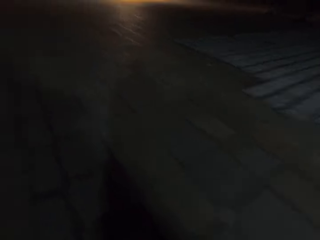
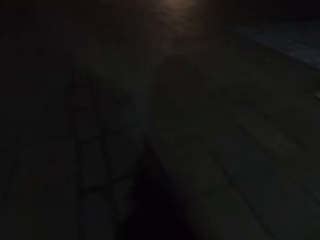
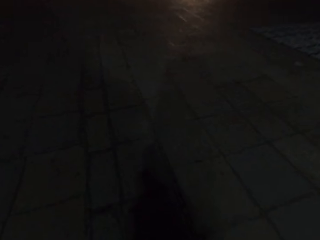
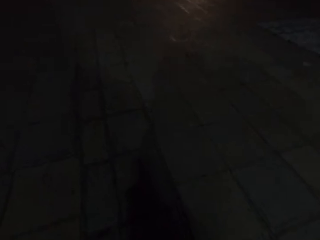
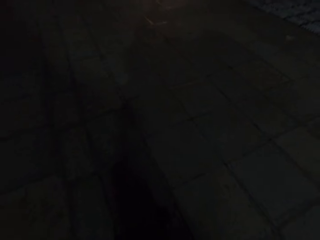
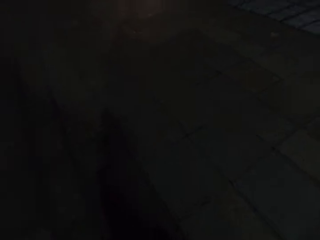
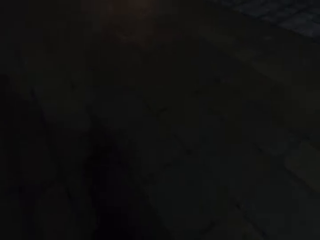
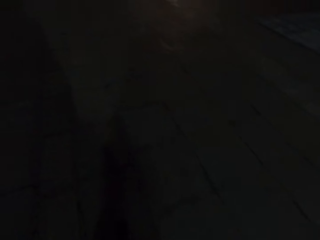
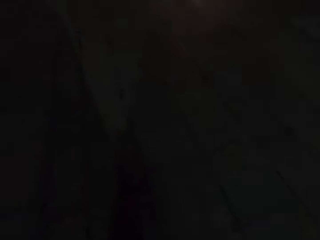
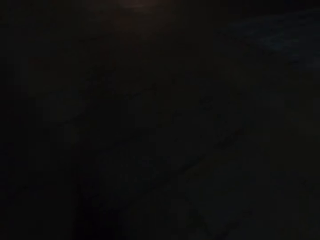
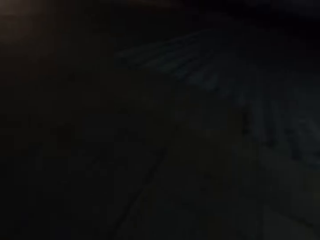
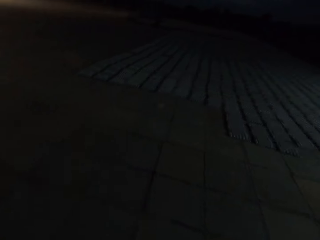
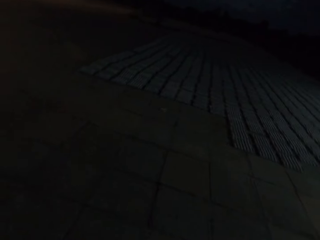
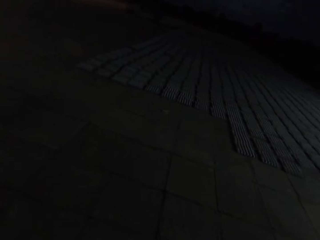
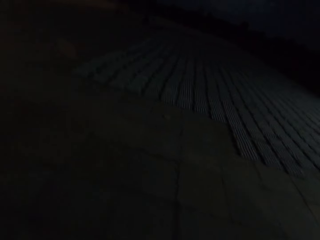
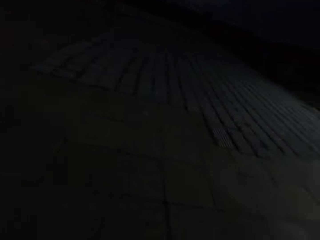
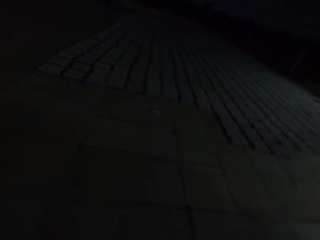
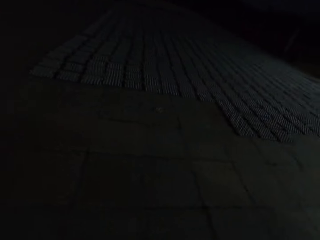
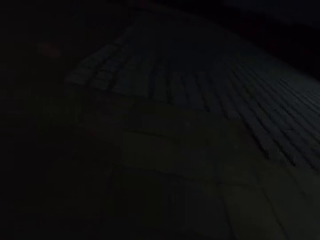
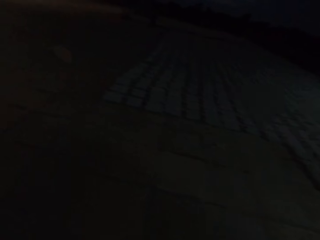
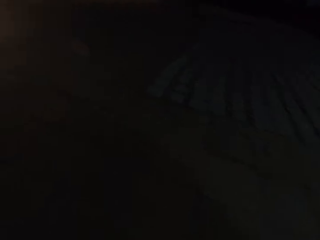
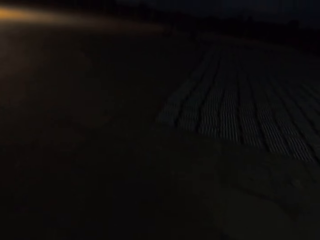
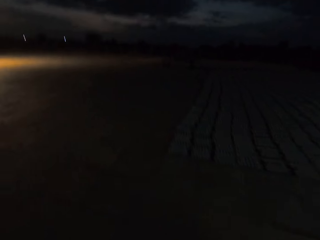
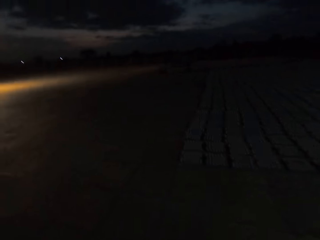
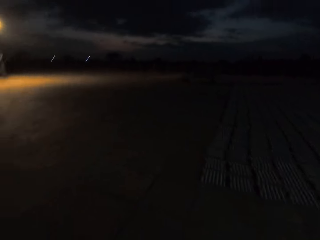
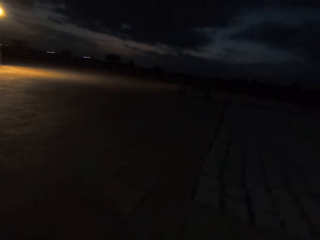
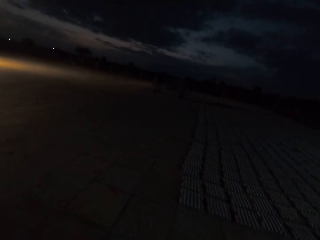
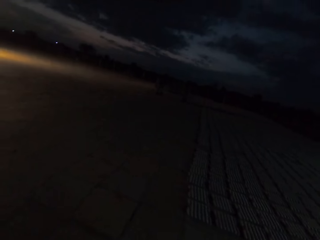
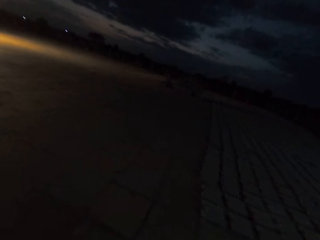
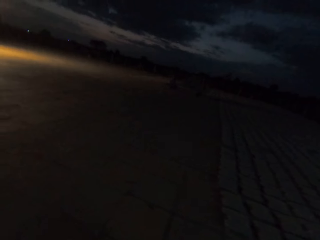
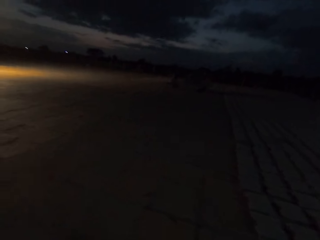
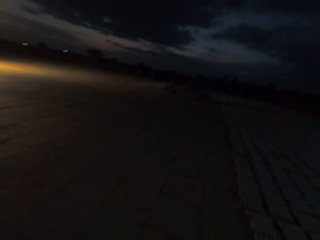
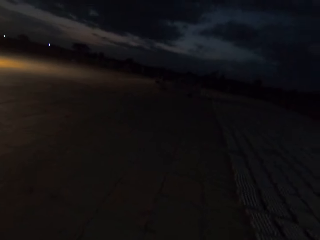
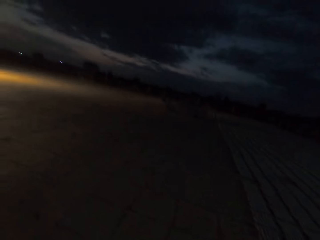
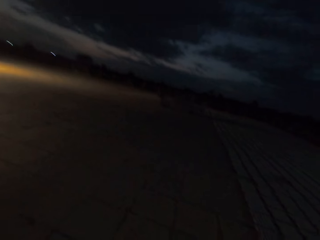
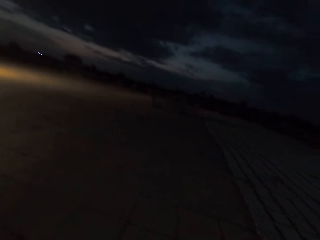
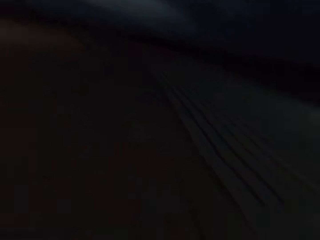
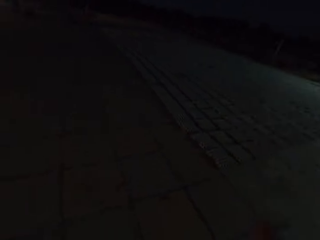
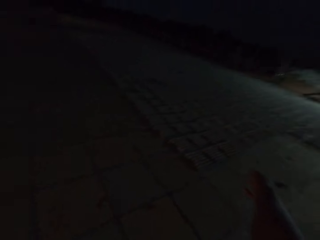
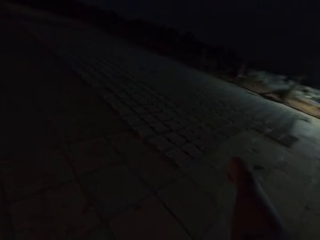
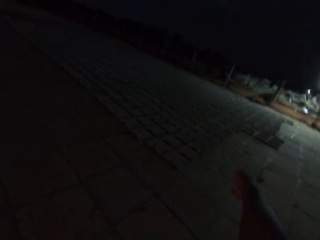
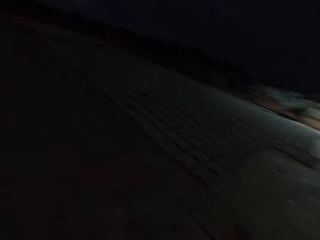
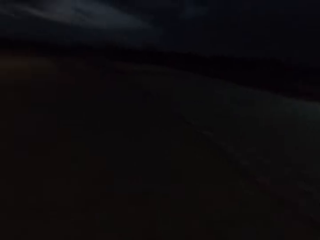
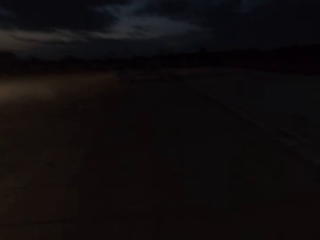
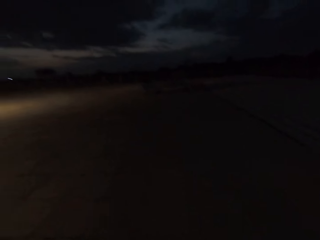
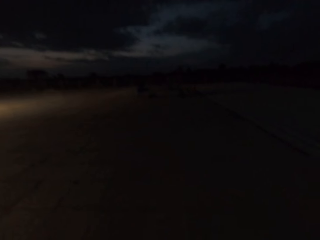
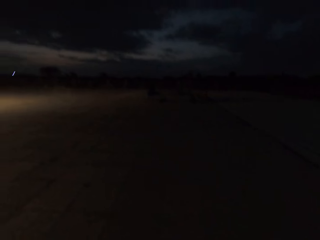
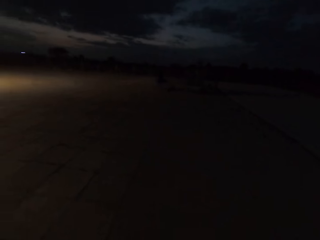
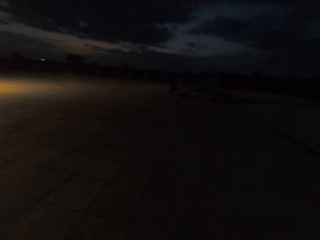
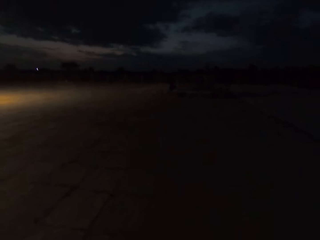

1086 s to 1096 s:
The camera wearer converses with a man in the compound.

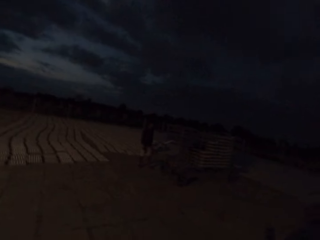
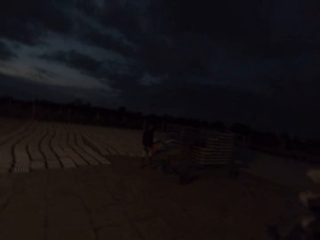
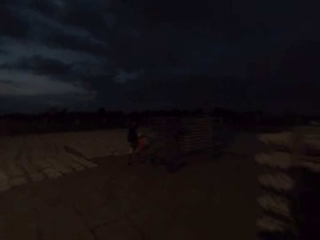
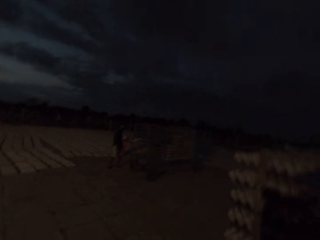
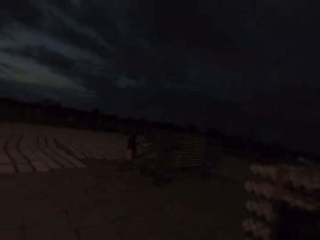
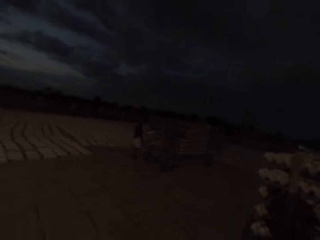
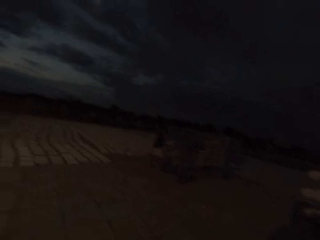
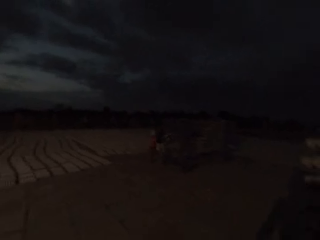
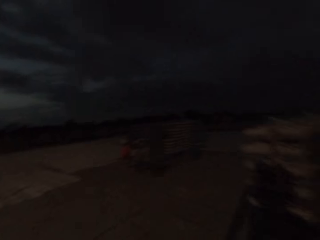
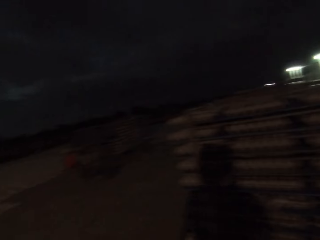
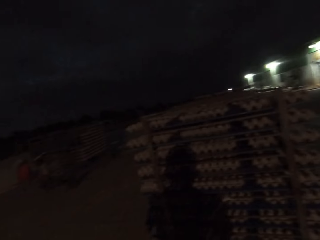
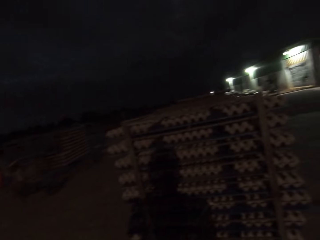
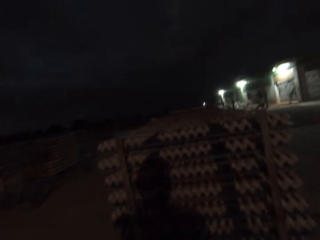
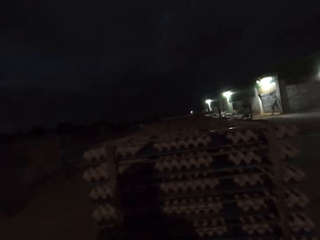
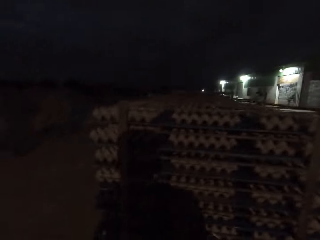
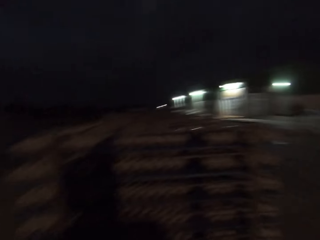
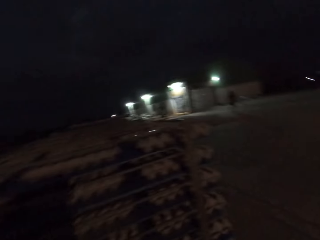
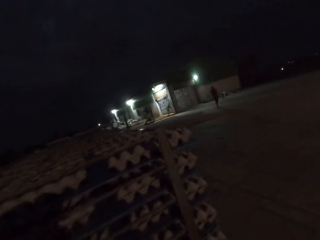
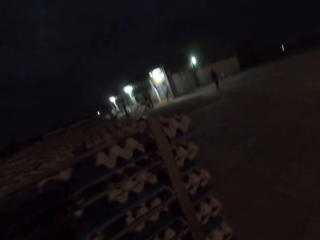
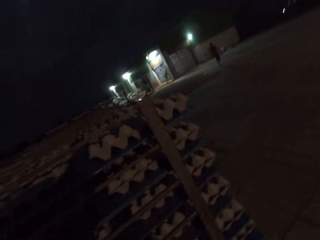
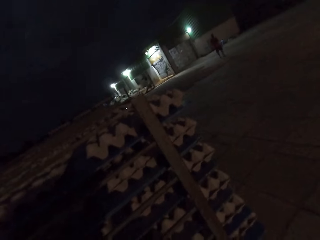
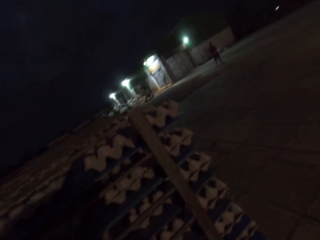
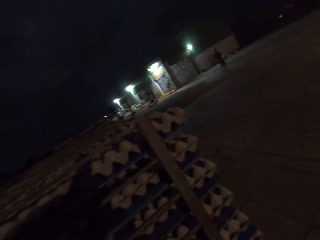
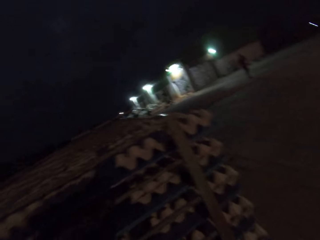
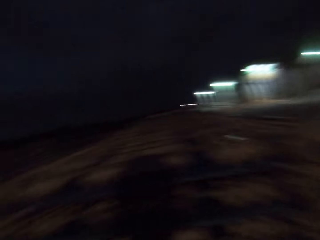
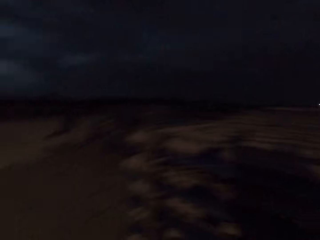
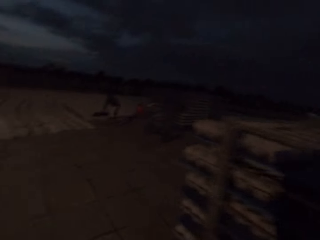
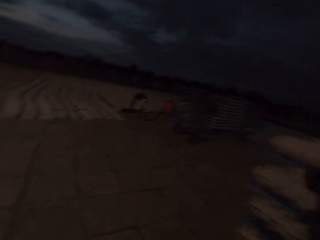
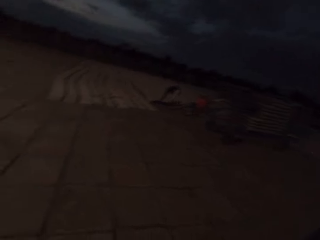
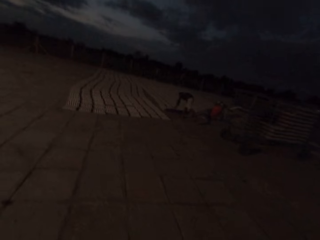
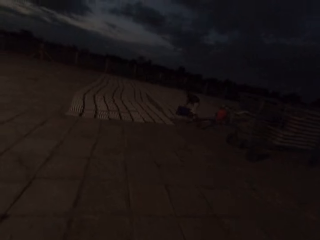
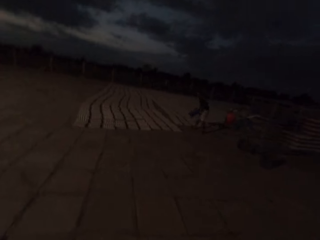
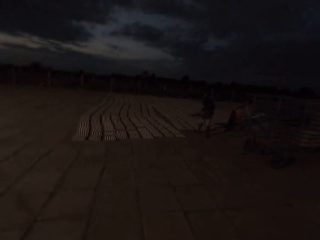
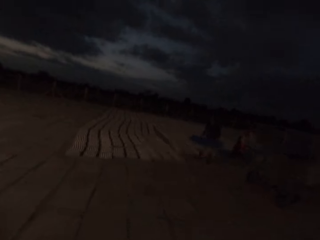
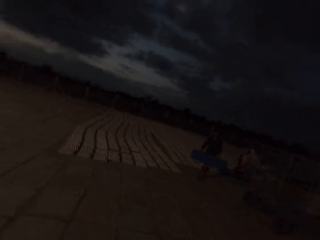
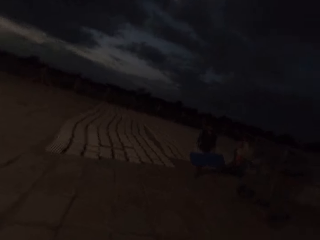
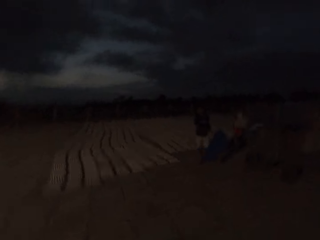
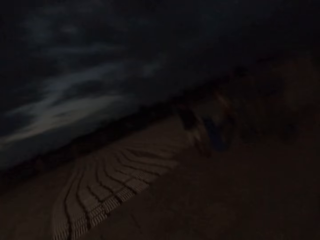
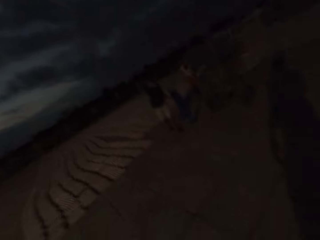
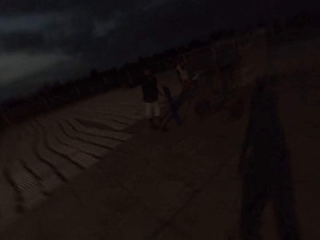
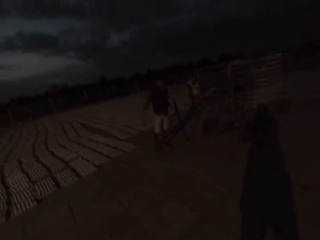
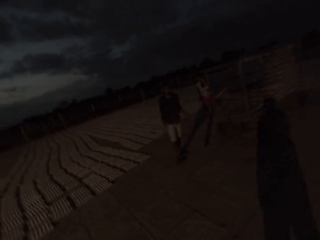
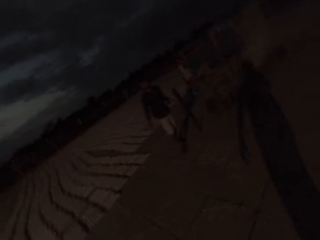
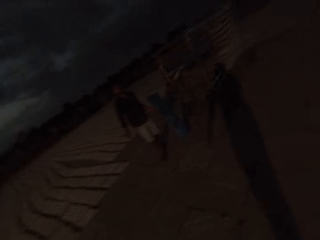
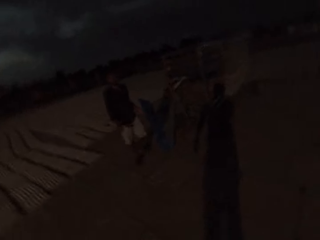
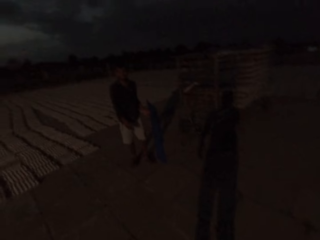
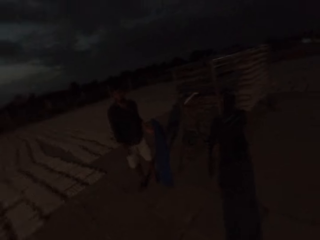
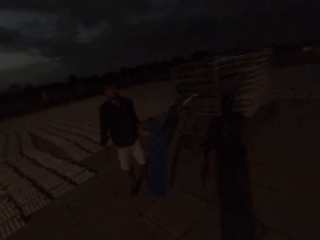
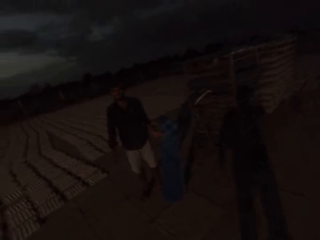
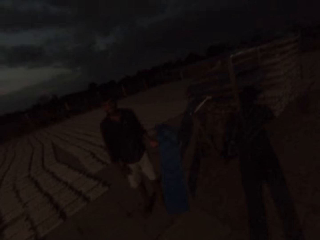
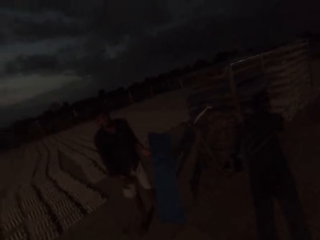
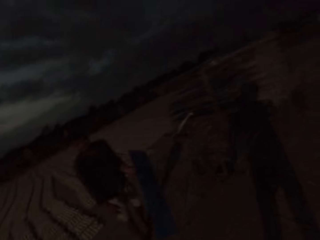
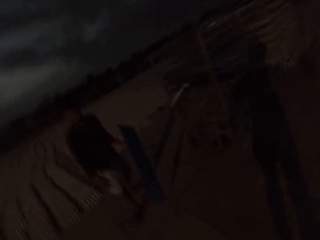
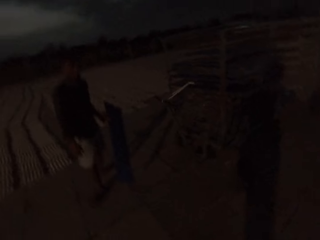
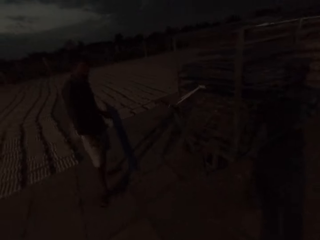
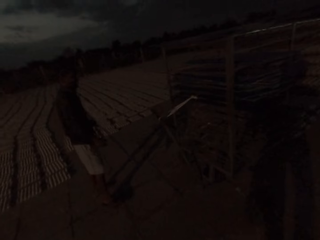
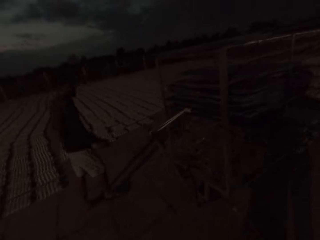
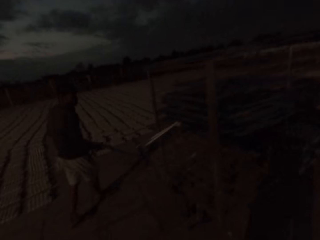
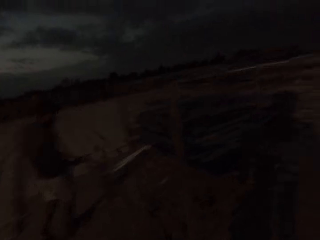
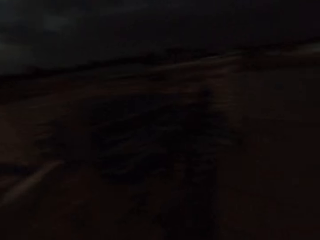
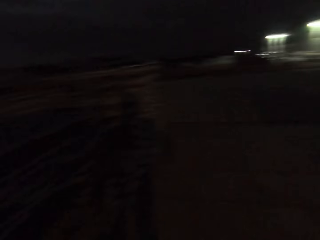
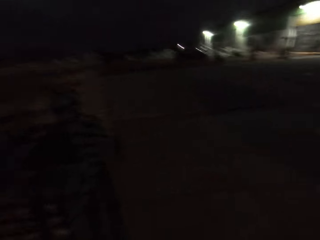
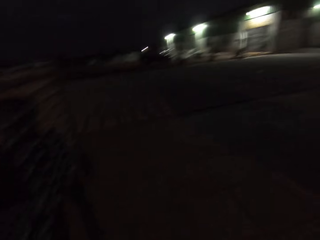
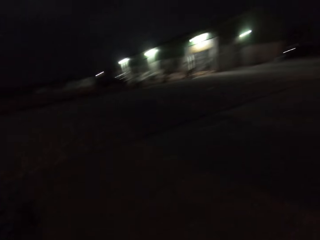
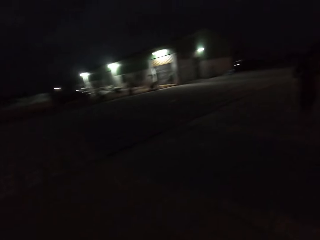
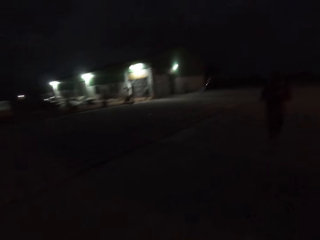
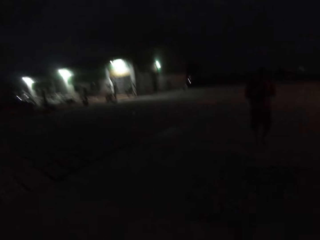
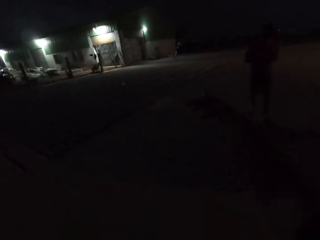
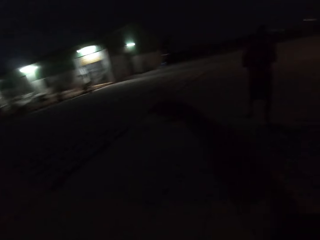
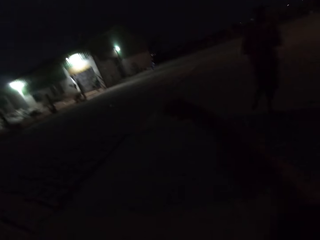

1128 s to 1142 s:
A man arranges egg crates. The man drops egg crates on the ground with a tray in both hands. The man picks up a board. The man holds the tray with his left hand. The man makes a hand gesture. The man holds the tray with both hands.
